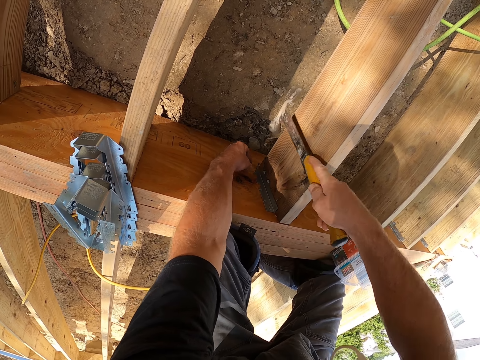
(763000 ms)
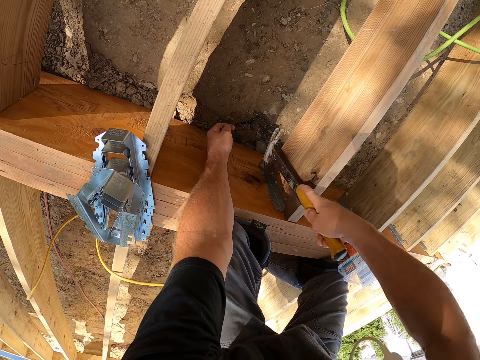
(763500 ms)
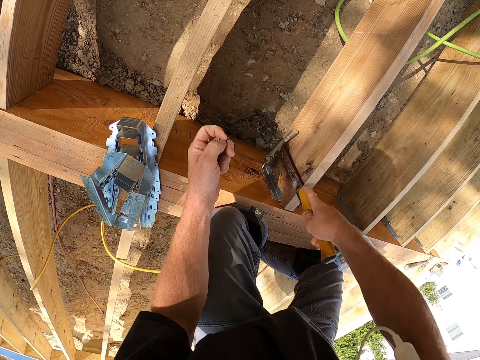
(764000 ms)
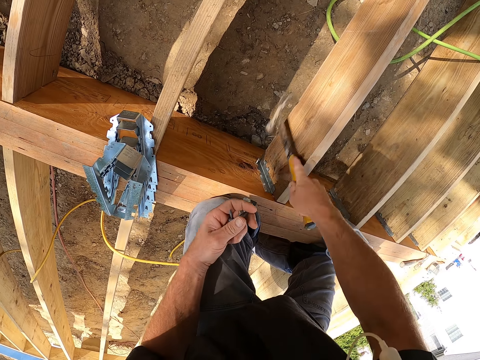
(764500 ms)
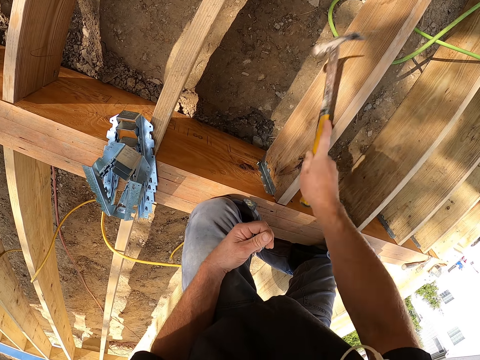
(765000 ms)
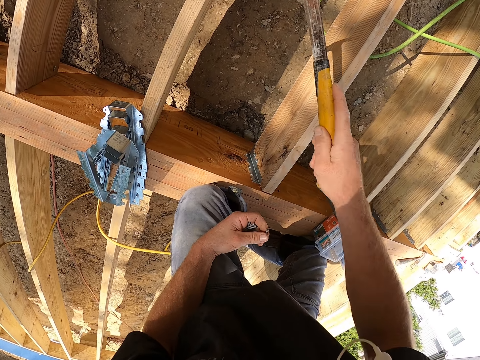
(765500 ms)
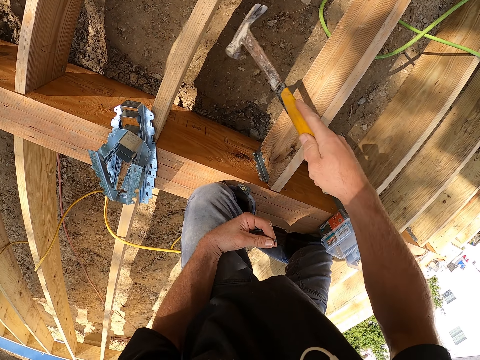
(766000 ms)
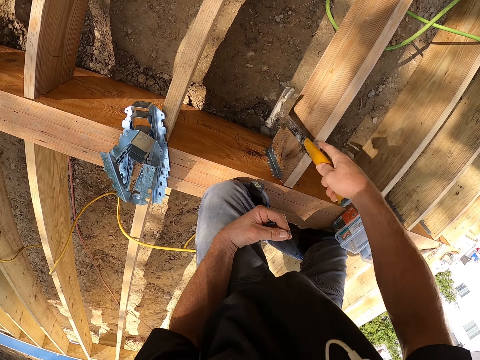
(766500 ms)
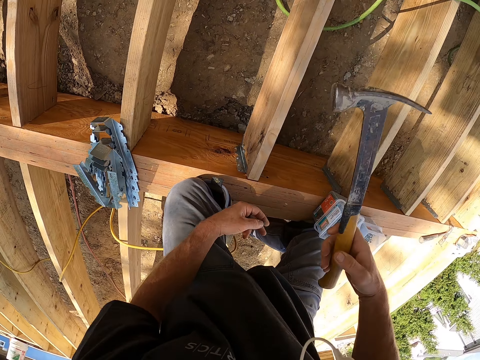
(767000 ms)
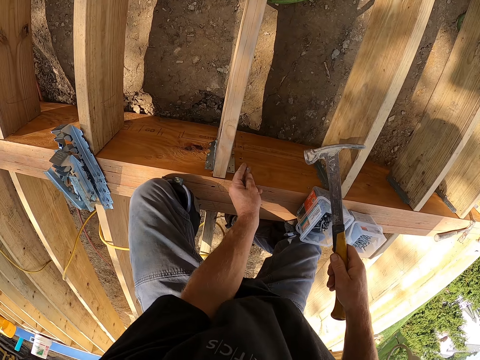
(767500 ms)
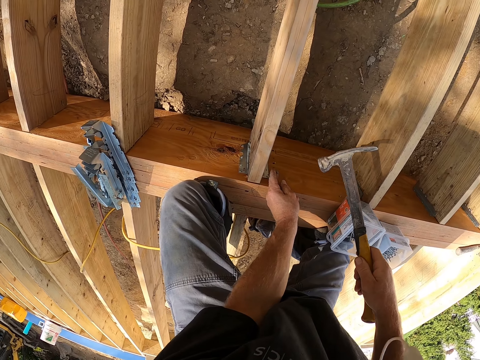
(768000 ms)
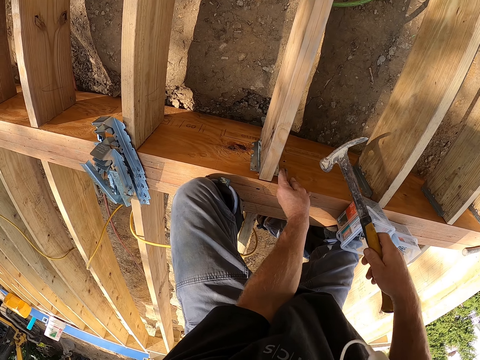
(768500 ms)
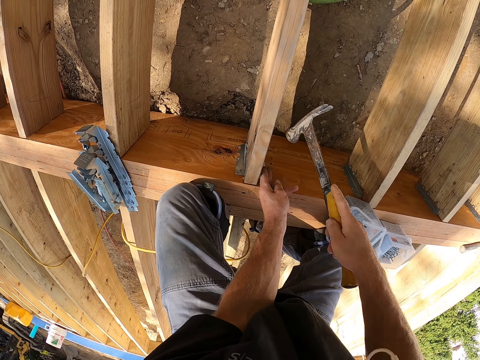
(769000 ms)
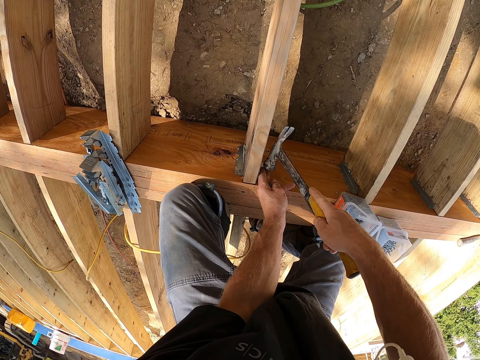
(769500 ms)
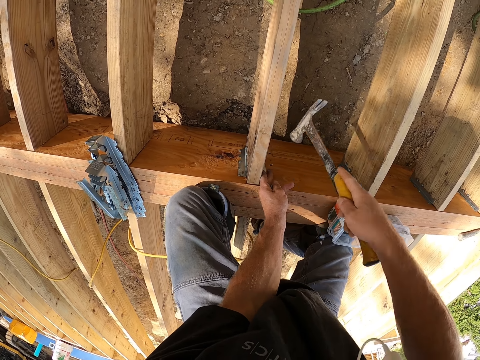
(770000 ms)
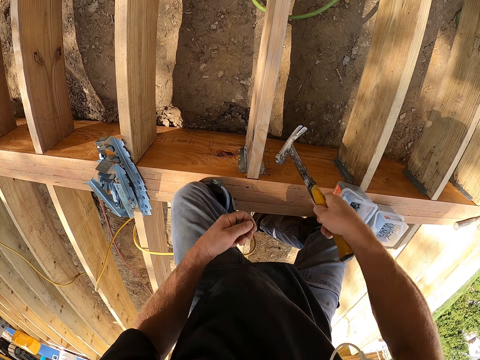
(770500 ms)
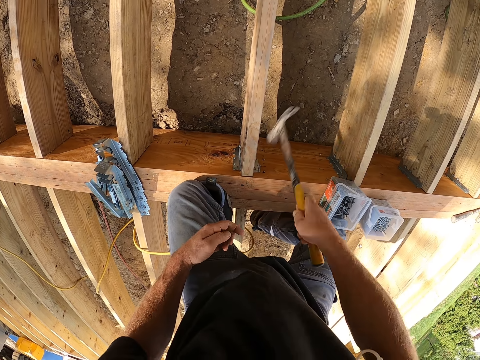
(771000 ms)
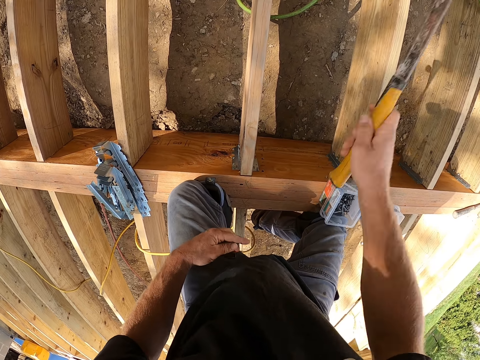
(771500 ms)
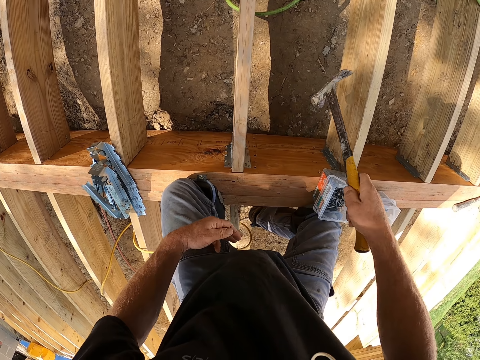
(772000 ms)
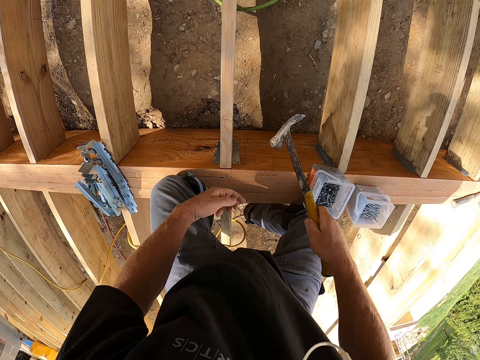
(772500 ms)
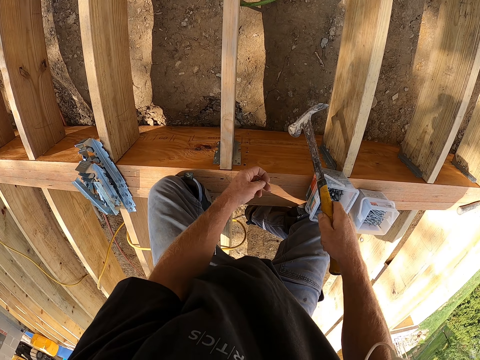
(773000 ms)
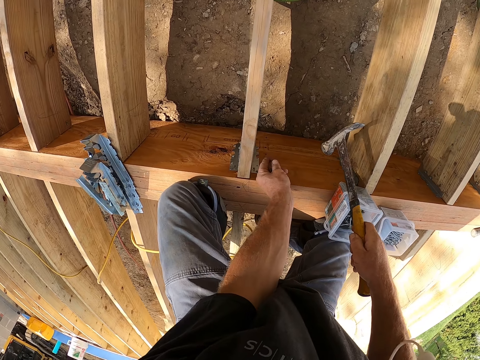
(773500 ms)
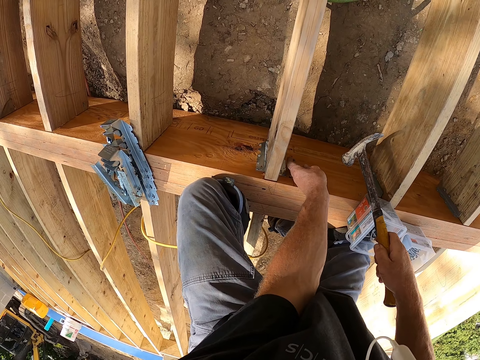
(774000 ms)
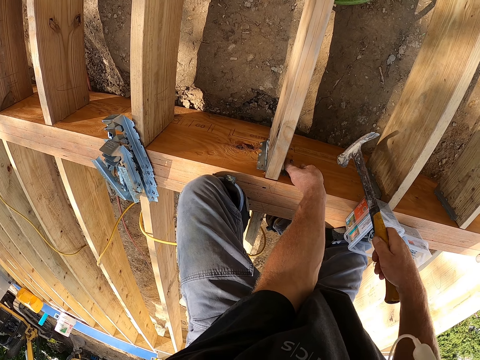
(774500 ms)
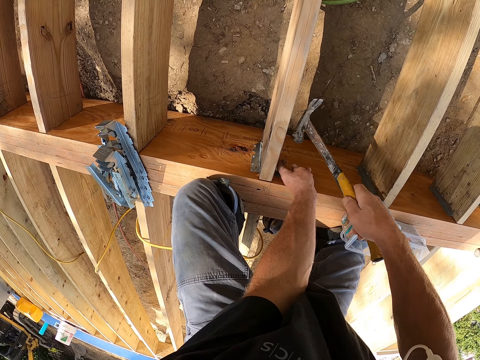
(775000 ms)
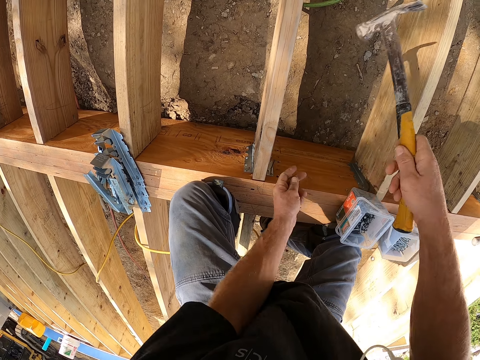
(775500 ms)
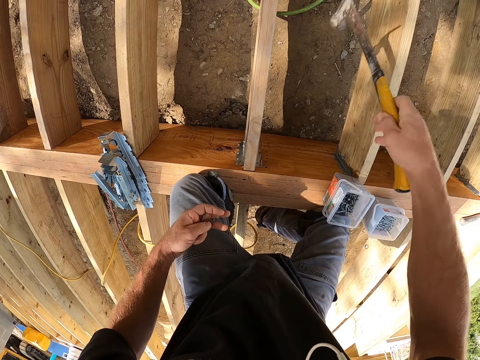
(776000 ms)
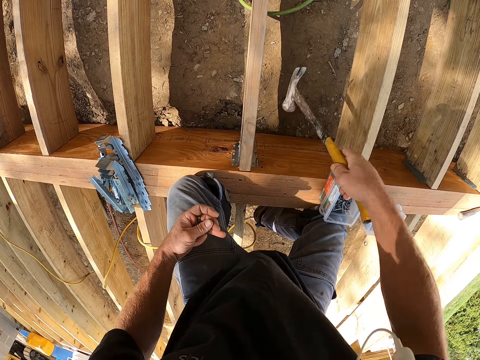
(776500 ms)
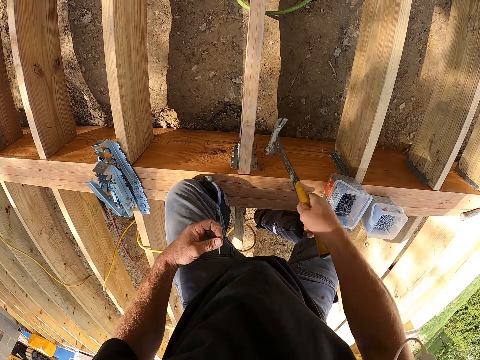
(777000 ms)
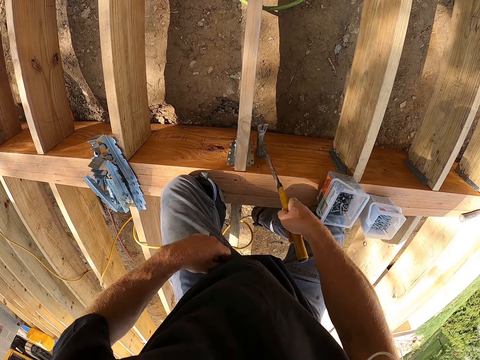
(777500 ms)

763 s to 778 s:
The camera wearer pulls his hand off the nail. He hammers the nail with a claw hammer. He puts his hand on his thigh. He hammers the nail with the claw hammer. He puts the nail on a support clip. He hammers the nail with the claw hammer. He pulls his hand off the nail. He hammers the nail with the claw hammer. He puts his hand on his thigh. He hammers the nail with the claw hammer. He puts the nail on the support clip. He hammers the nail with the claw hammer. He pulls his hand off the nail. He hammers the nail with the claw hammer.

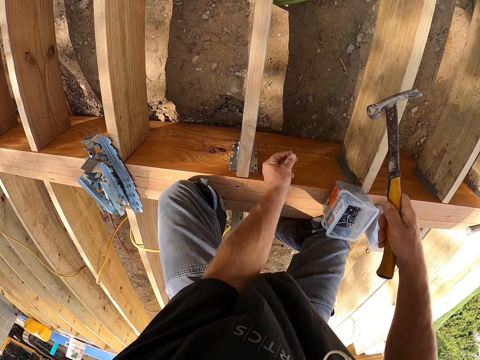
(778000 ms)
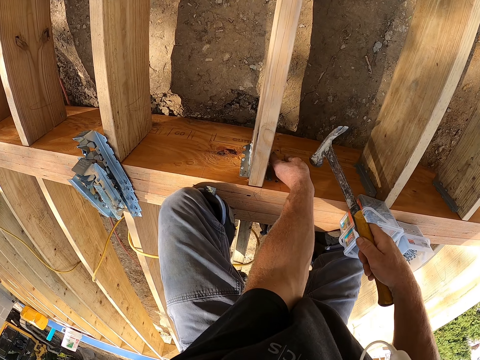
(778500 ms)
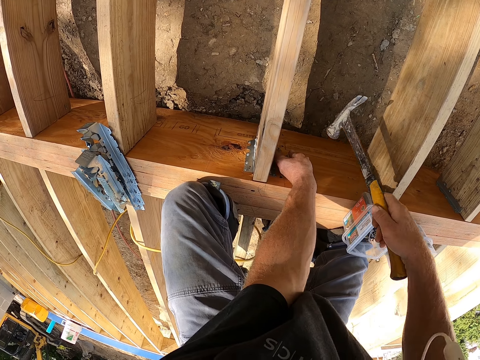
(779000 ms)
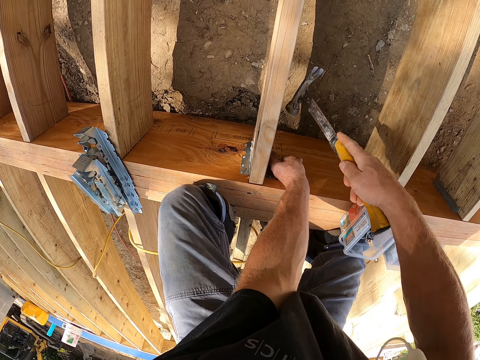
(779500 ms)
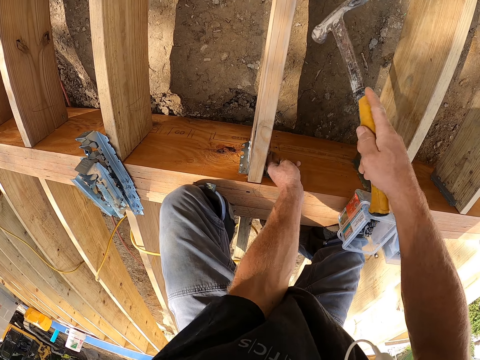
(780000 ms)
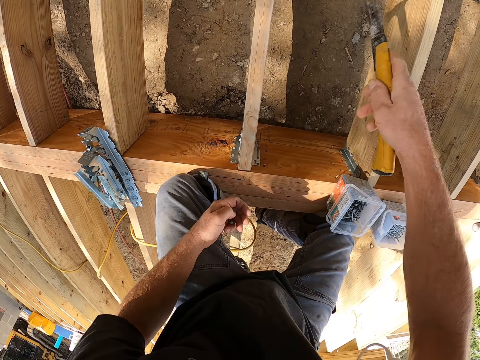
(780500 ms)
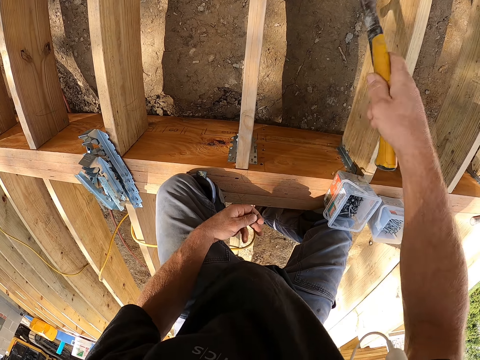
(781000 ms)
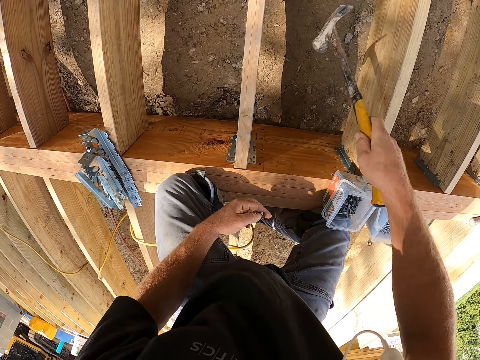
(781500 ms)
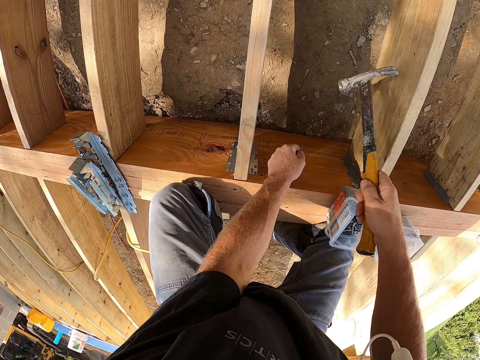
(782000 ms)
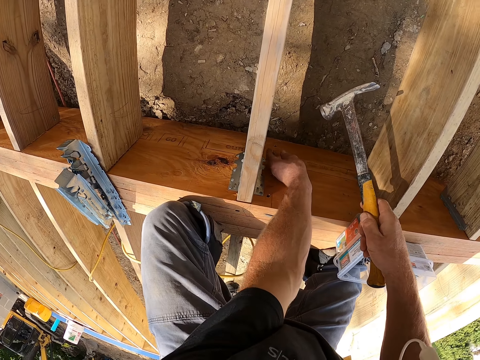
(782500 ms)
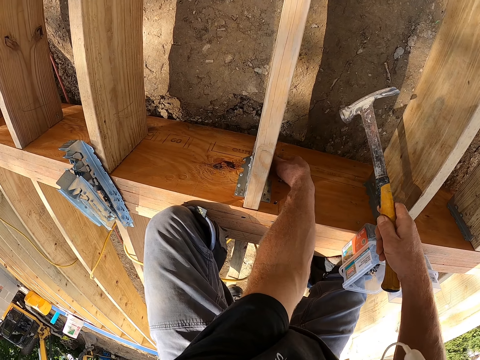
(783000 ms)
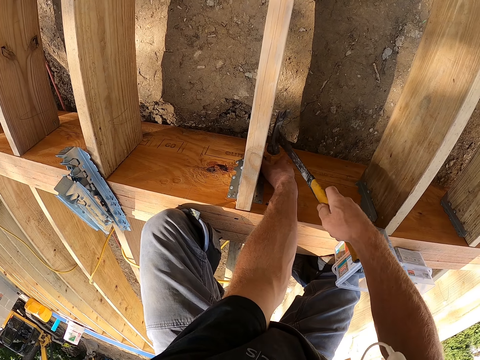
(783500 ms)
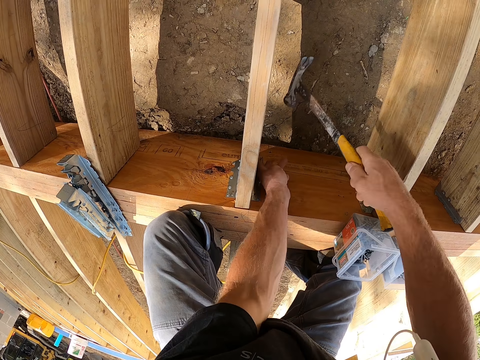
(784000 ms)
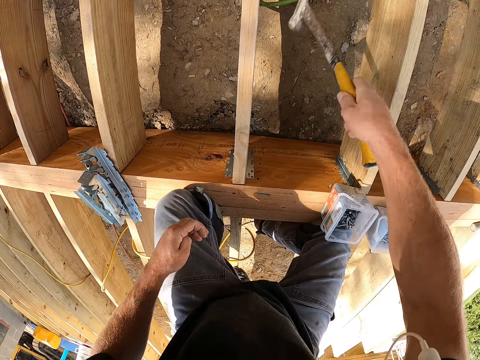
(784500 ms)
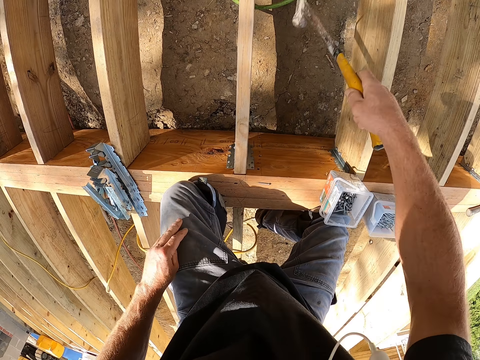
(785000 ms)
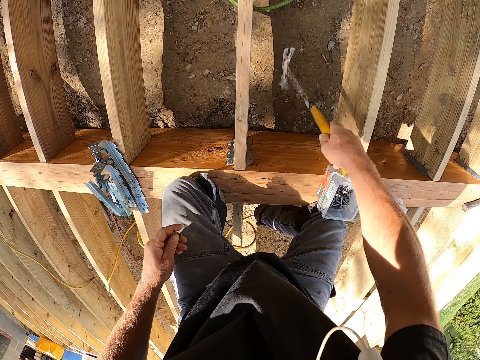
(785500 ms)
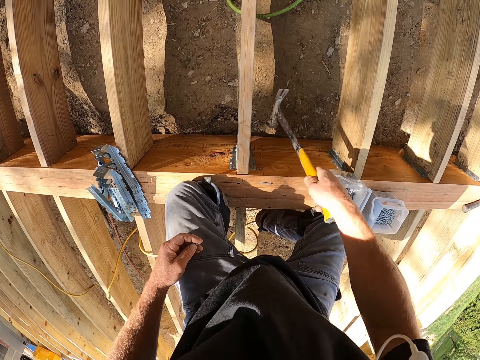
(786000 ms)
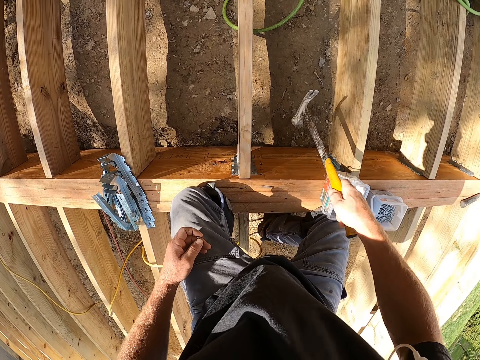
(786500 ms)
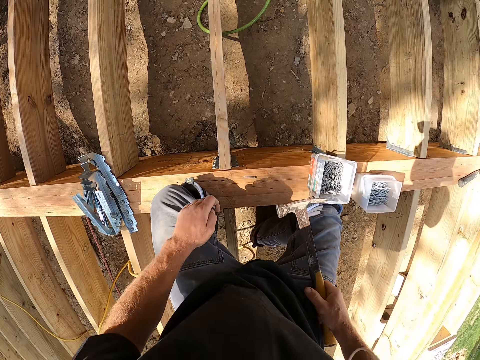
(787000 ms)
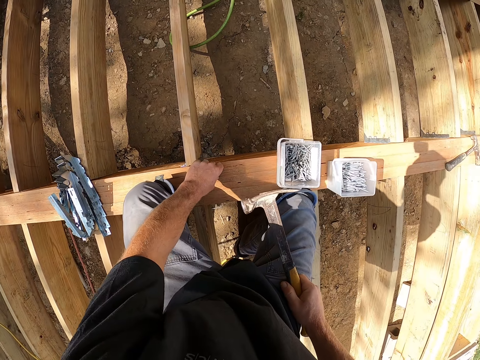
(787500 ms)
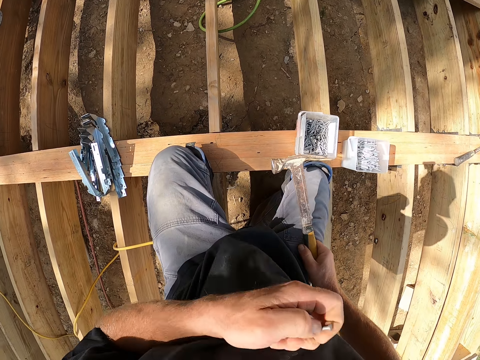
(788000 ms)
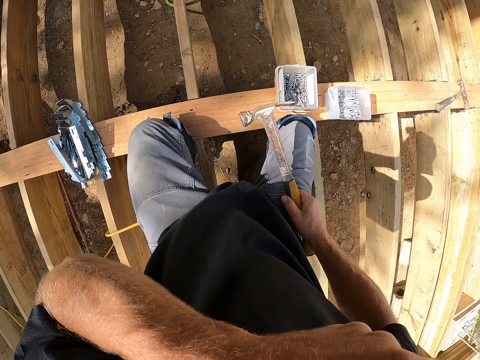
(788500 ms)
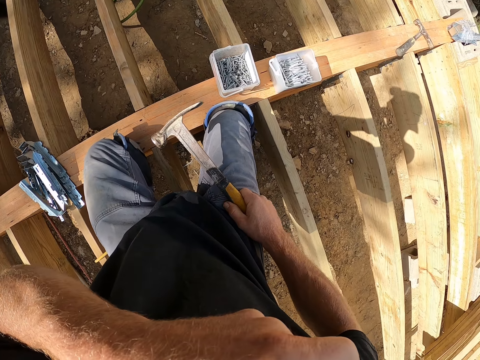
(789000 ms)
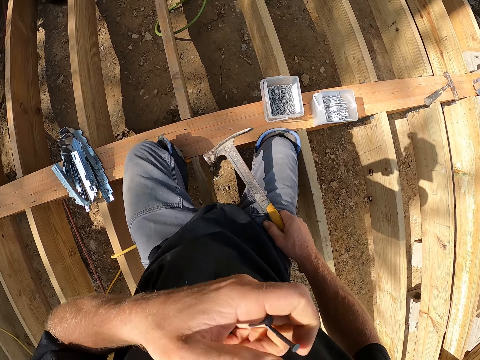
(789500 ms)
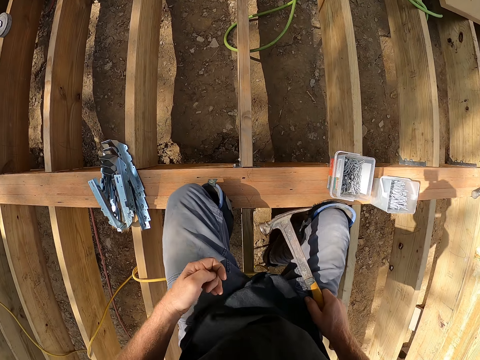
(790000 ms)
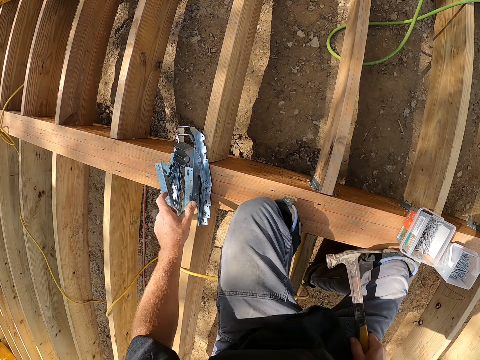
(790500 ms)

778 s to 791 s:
The camera wearer puts the nail on a support clip. He hammers the nail with a claw hammer. He pulls his hand off the nail. He hammers the nail with the claw hammer. He puts his hand on his thigh. He puts the nail on the support clip. He hammers the nail with the claw hammer. He pulls his hand off the nail. He hammers the nail with the claw hammer. He puts his hand on his thigh. He hammers the nail with the claw hammer. He puts the claw hammer on his thigh. He picks a nail from the wood plank. He wipes the nose with a hand. He holds the nail.
